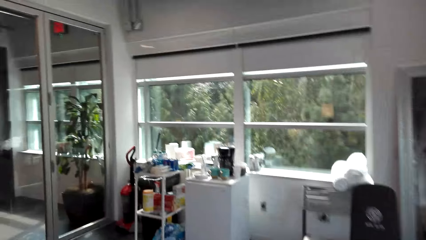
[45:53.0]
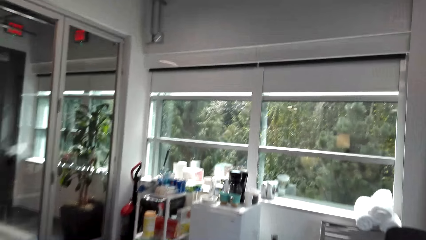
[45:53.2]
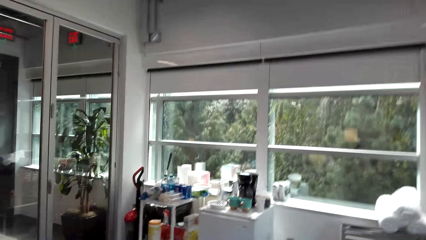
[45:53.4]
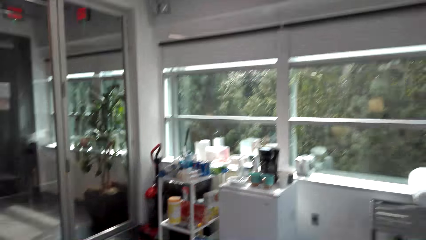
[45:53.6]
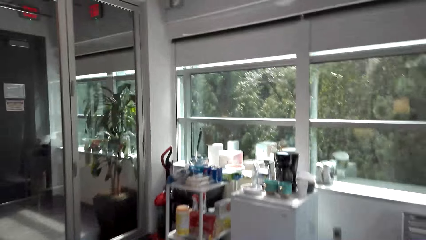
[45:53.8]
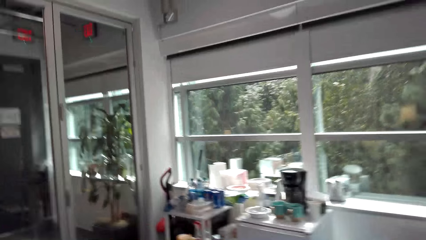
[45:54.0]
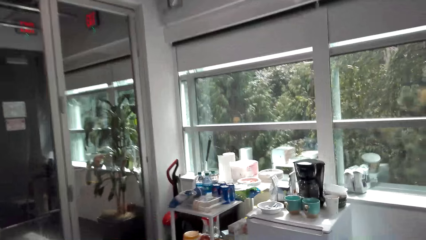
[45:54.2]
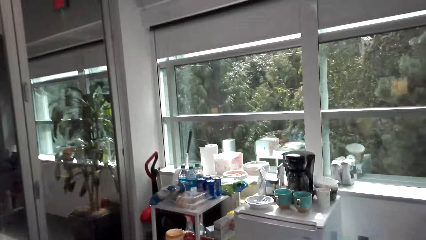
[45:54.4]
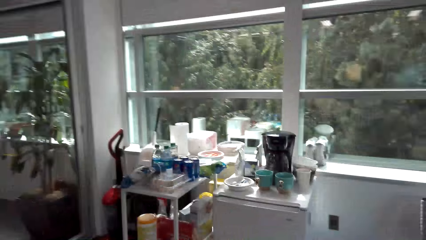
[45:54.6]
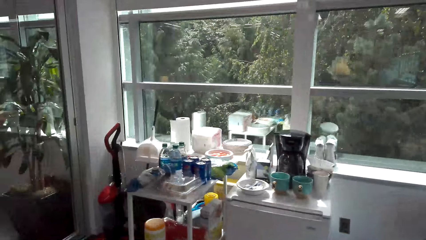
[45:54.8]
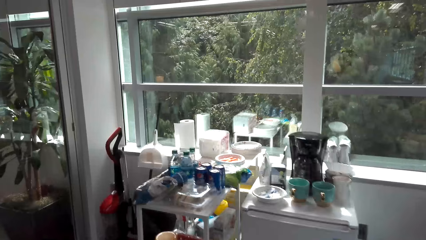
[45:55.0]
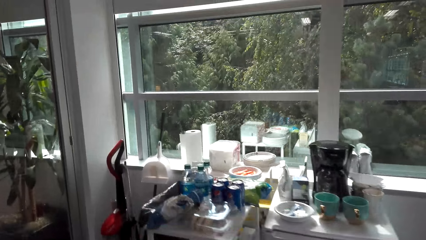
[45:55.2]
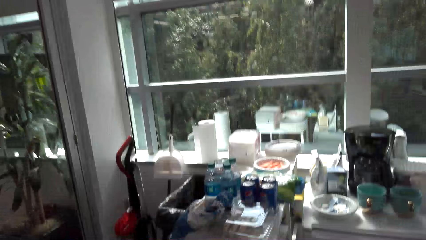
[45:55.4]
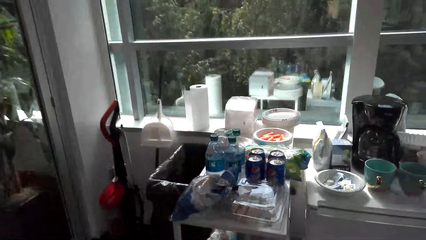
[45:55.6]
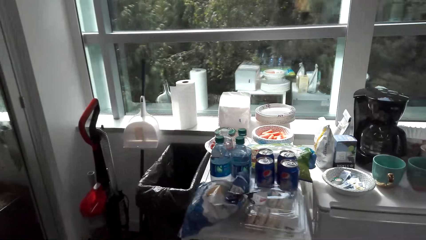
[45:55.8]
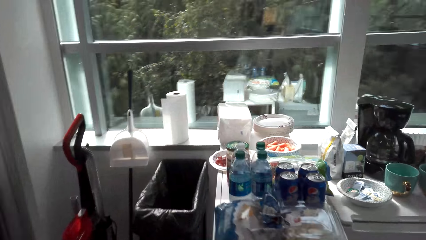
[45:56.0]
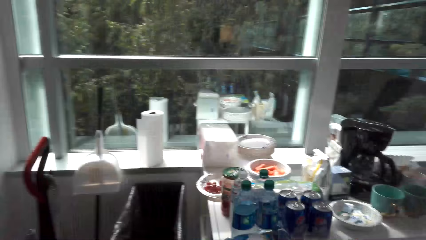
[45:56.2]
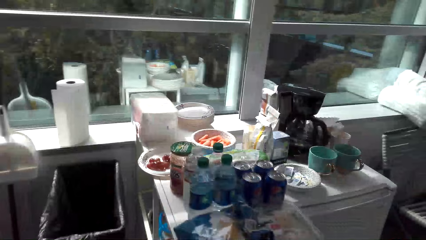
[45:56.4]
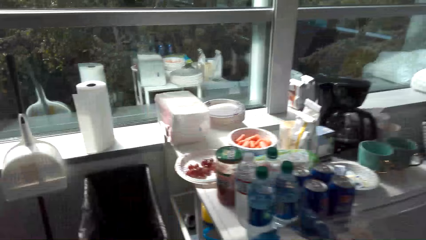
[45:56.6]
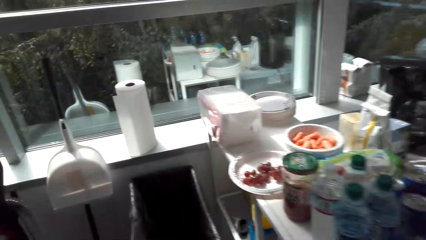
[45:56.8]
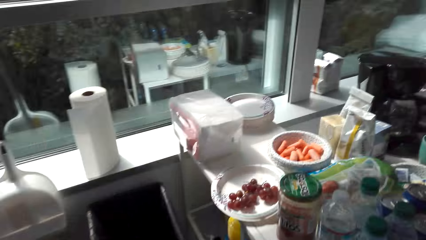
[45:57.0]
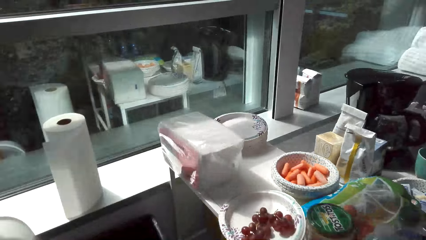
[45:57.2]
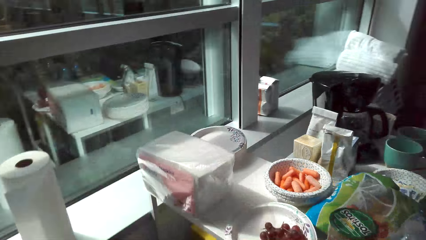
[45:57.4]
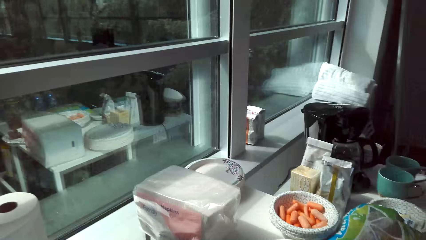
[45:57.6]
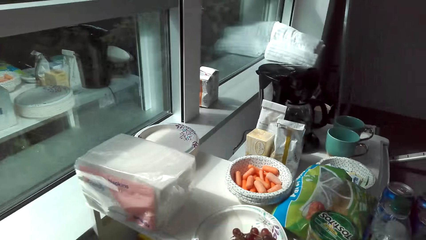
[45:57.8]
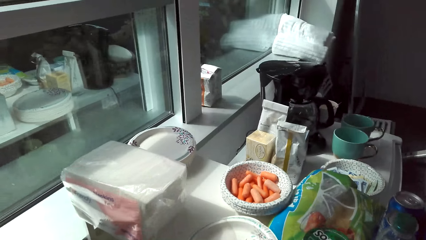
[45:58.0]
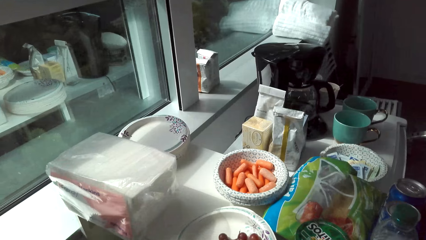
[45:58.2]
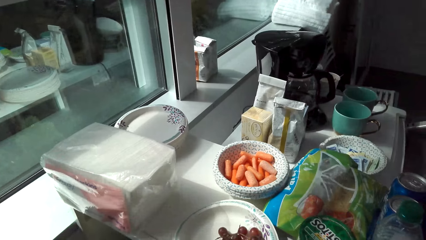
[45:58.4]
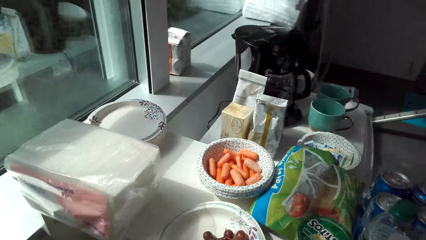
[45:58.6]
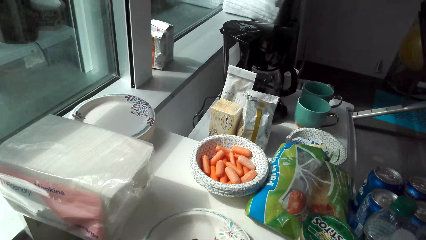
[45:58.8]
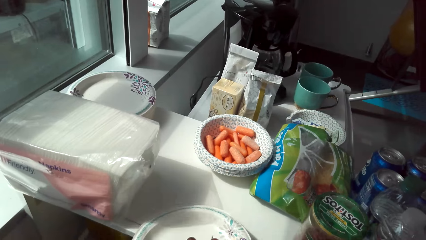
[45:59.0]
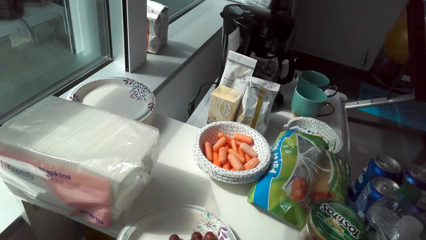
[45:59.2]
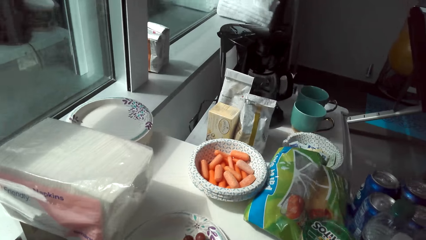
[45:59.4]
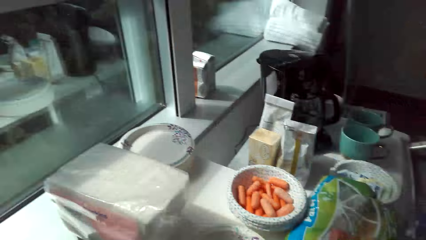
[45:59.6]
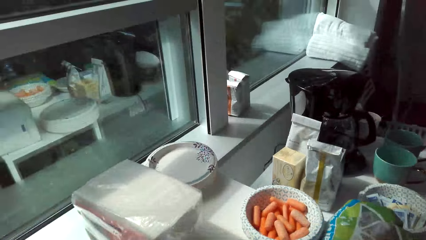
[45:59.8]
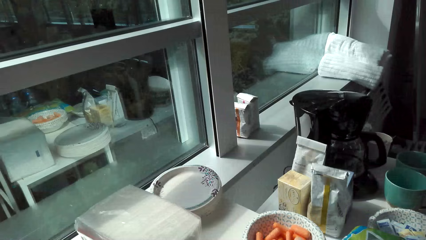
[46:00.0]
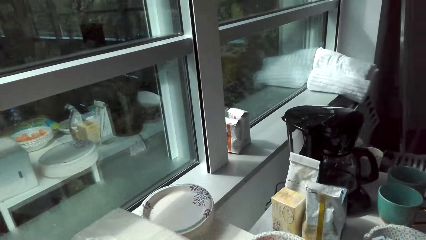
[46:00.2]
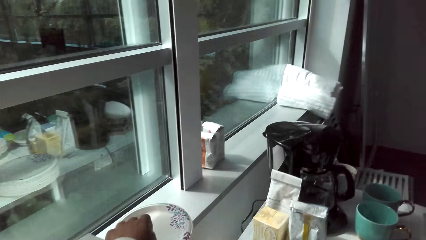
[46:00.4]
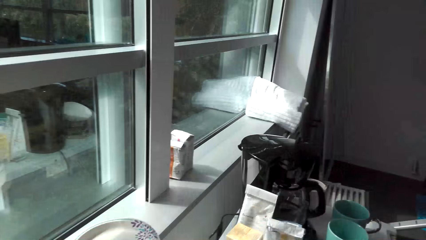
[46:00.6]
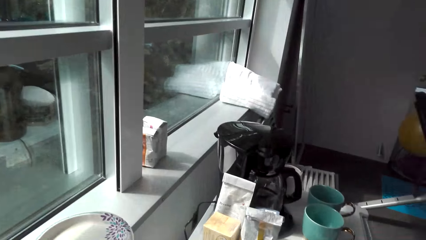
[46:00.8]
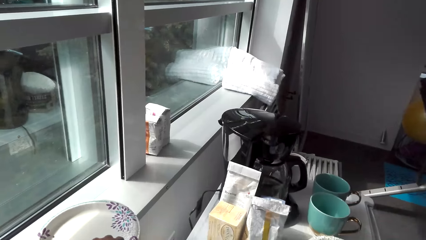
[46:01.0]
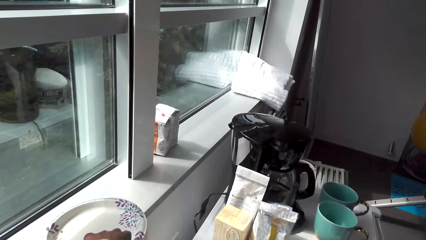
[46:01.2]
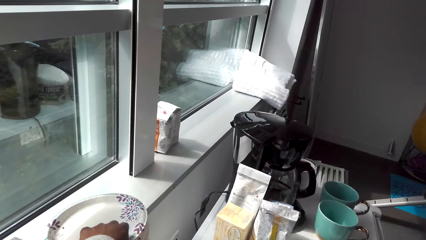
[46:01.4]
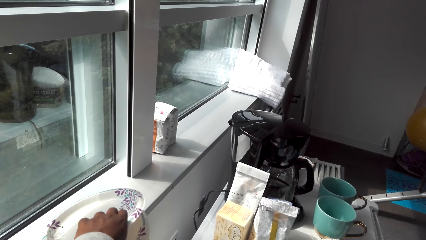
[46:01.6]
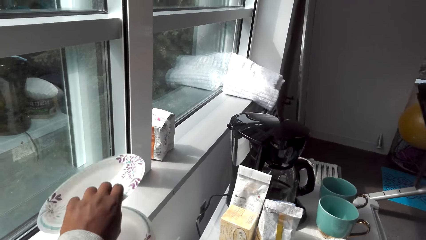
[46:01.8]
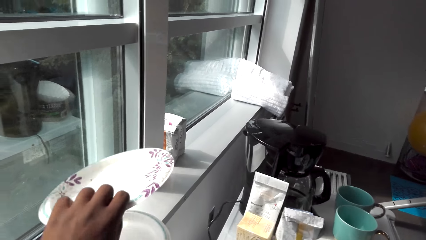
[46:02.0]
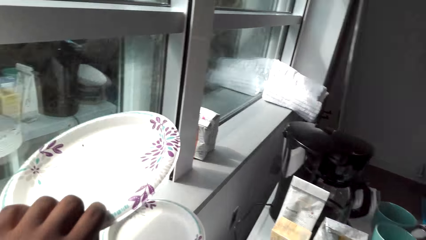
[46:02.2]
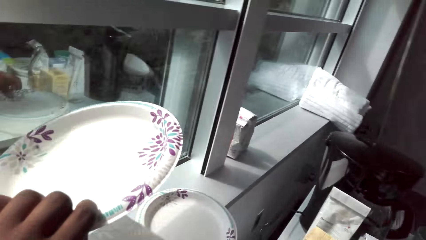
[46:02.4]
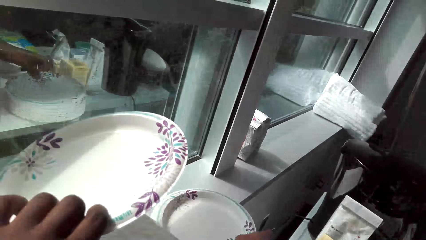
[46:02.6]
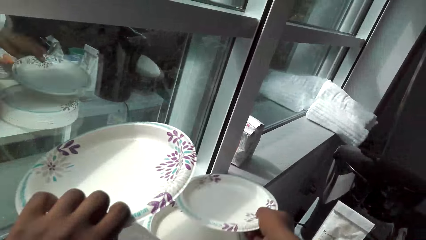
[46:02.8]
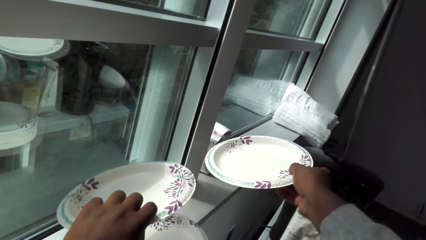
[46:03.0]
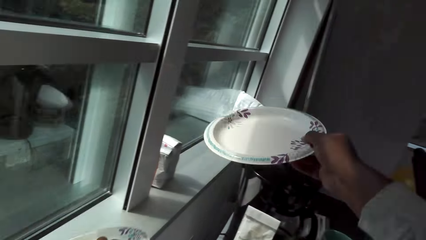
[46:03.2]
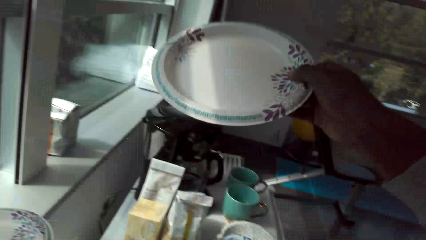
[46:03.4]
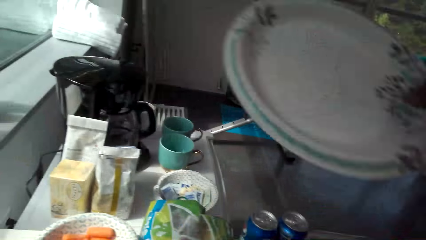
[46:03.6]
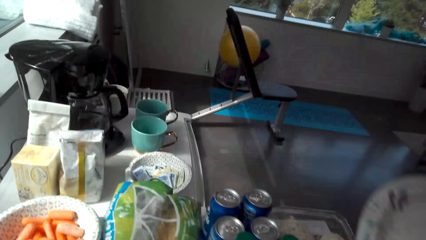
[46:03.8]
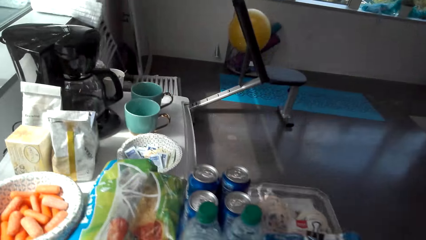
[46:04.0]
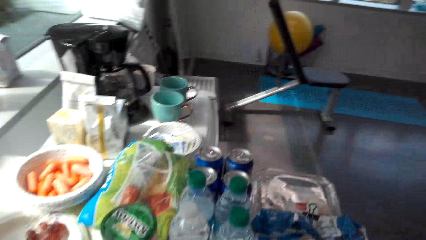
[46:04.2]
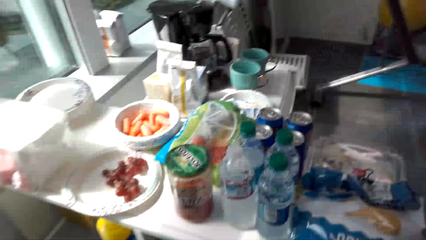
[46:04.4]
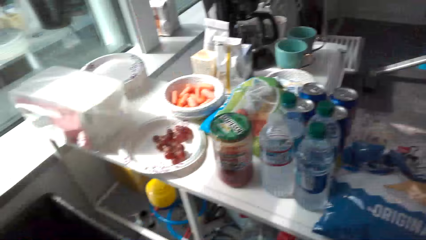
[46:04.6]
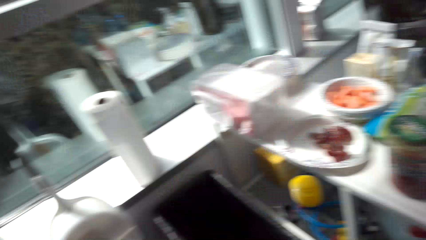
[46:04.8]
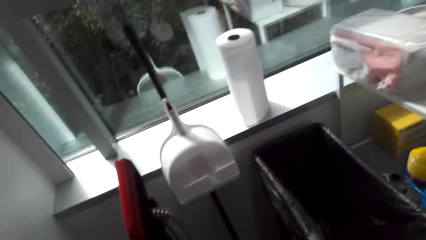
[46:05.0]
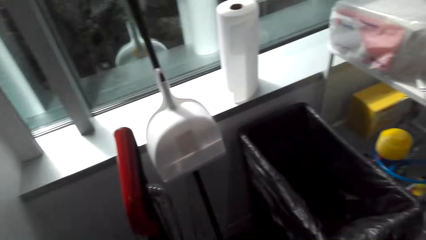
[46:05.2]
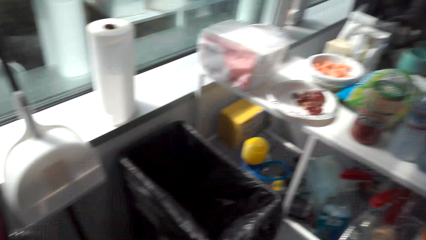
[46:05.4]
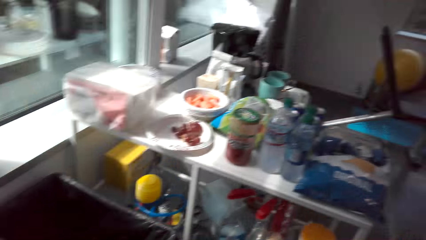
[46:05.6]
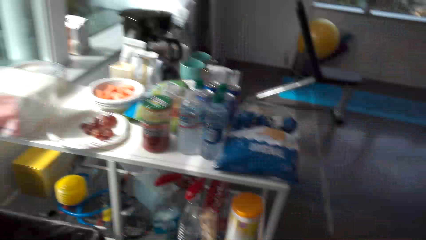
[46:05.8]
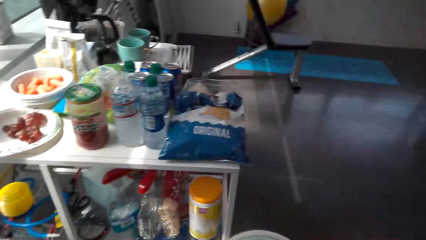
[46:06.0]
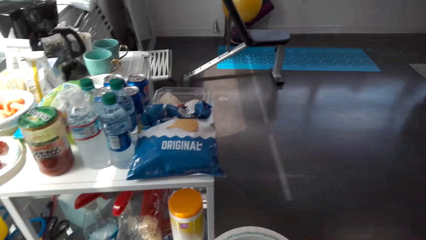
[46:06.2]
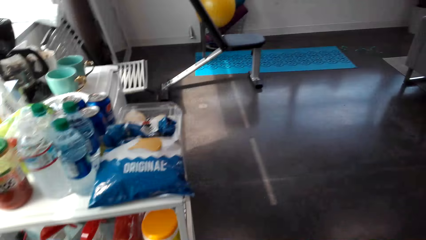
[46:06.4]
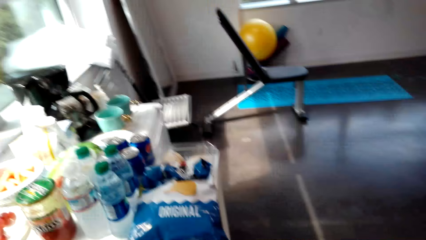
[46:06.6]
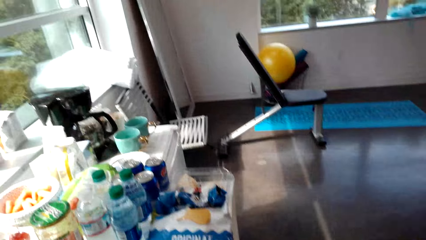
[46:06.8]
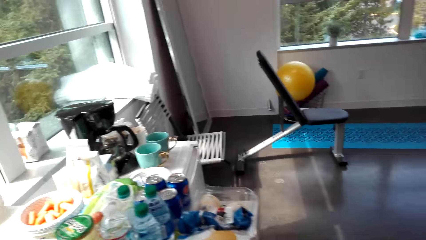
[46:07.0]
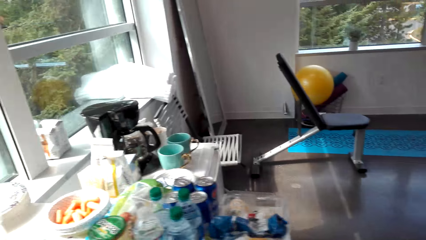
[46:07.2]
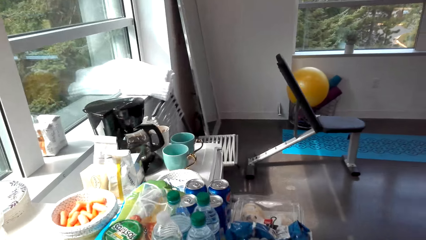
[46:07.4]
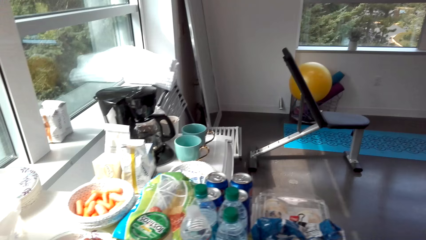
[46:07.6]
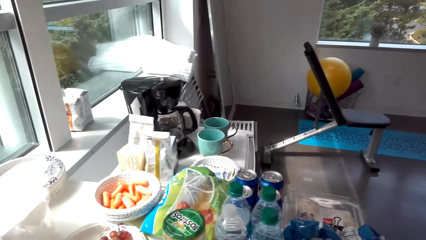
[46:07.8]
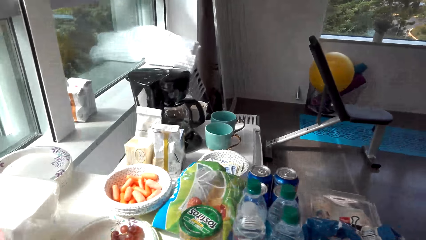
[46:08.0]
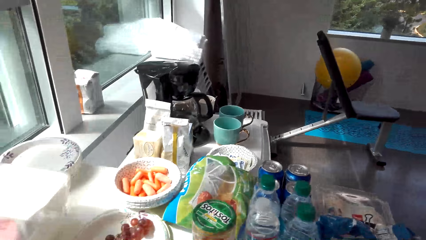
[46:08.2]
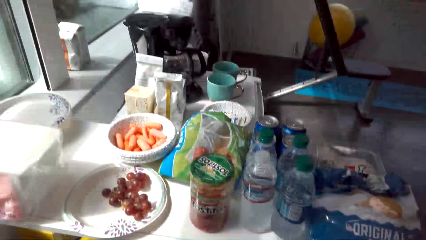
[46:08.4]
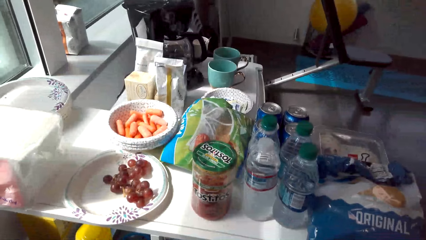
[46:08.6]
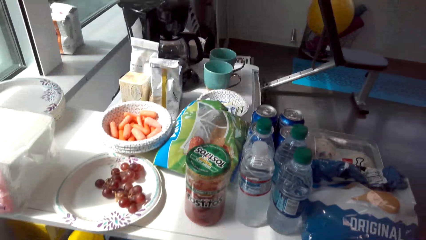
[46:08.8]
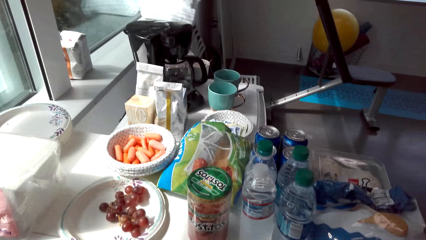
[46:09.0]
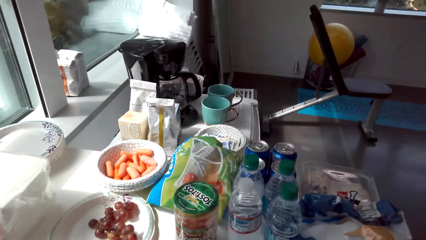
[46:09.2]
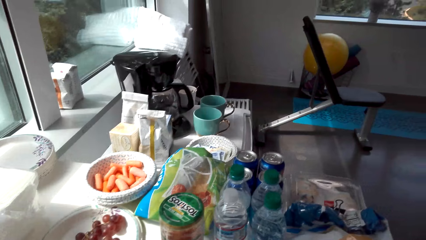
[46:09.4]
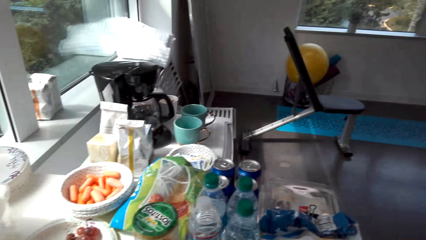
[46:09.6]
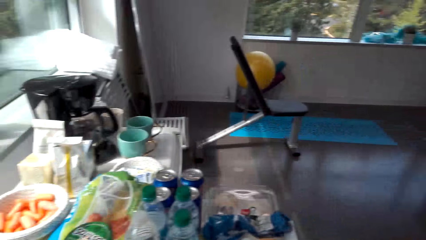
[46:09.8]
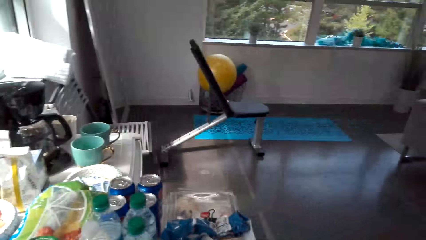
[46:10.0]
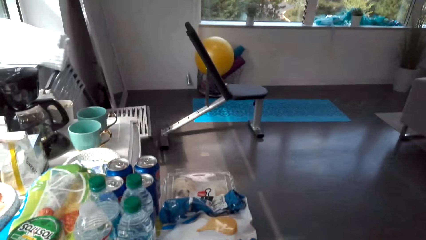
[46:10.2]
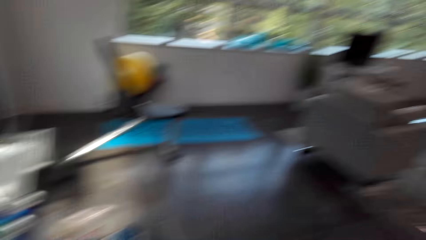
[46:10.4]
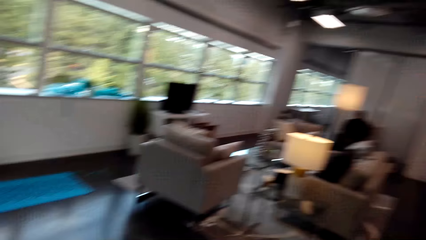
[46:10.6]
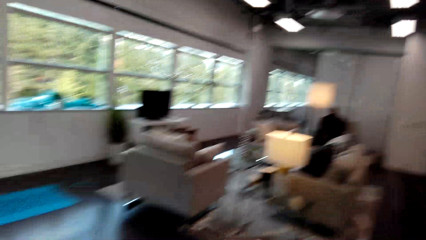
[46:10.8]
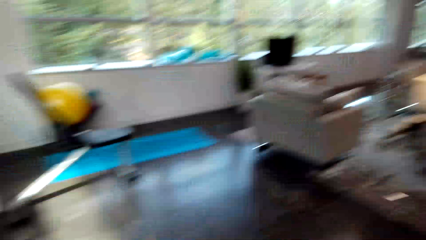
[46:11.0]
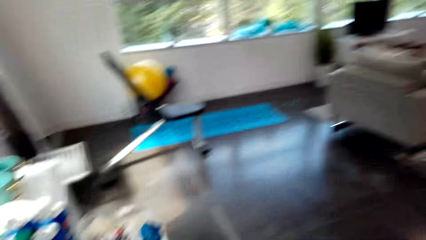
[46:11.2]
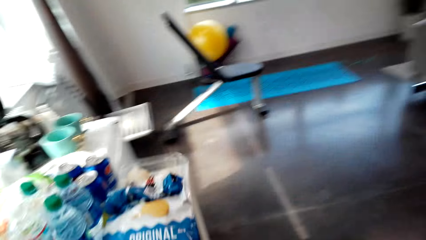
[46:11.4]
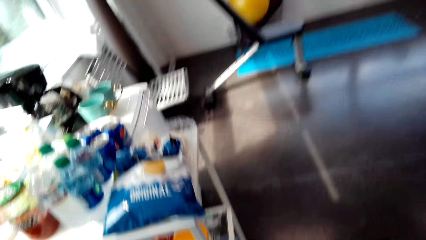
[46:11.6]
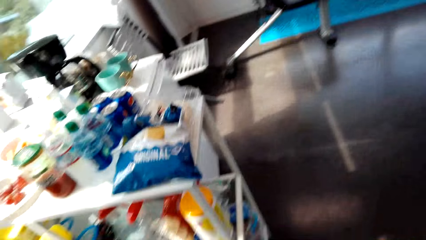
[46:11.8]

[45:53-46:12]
The camera wearer looks around a room. They pick up a plate of berries. They adjust the plate on a table. They pick up the plate. They walk around the room. They look around the room. They move around the room. They look around the room.
